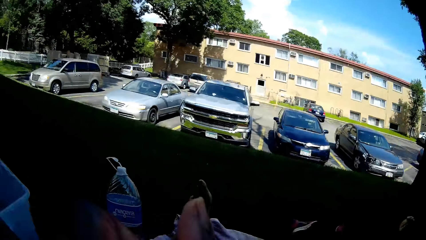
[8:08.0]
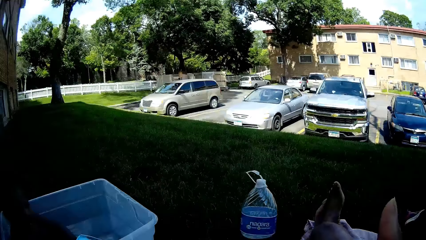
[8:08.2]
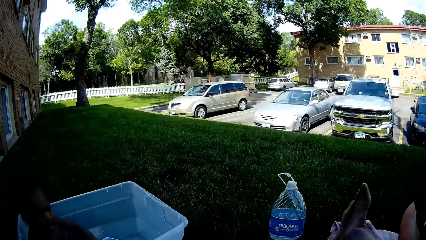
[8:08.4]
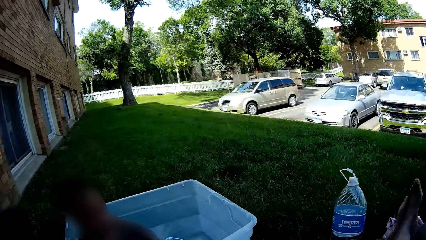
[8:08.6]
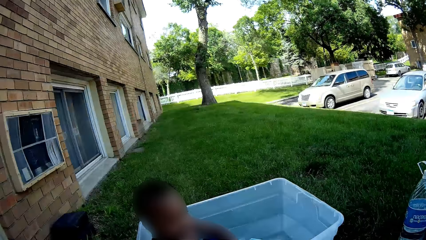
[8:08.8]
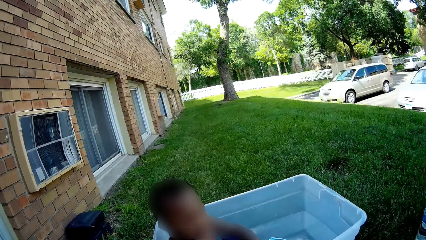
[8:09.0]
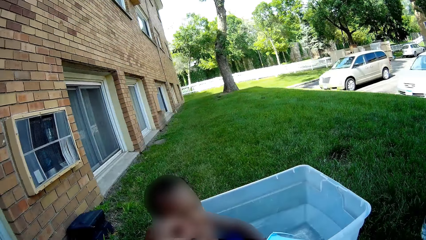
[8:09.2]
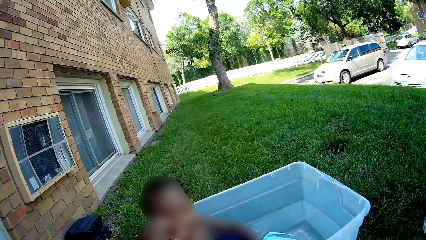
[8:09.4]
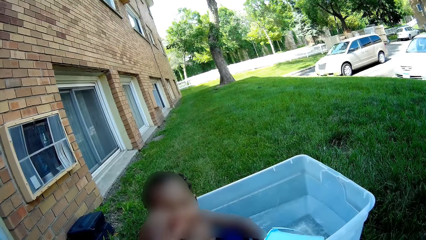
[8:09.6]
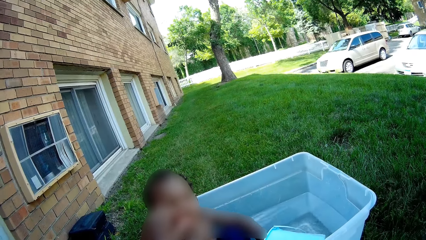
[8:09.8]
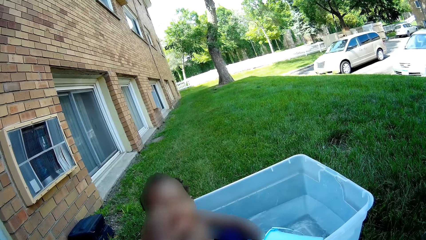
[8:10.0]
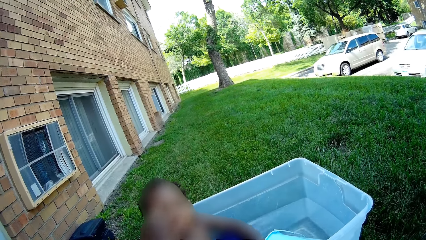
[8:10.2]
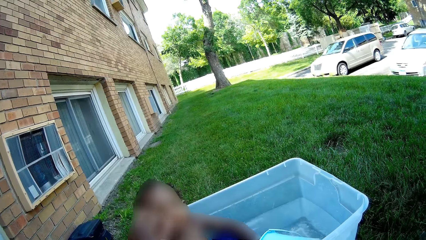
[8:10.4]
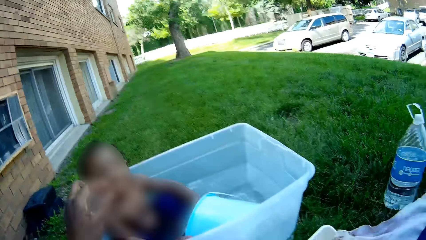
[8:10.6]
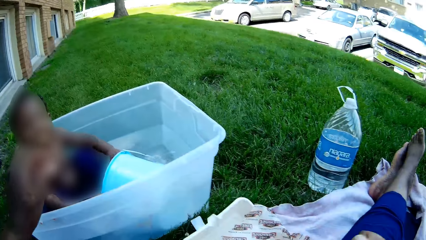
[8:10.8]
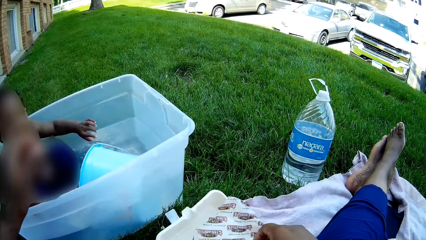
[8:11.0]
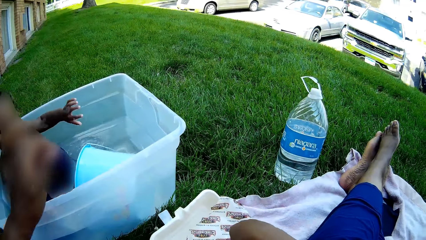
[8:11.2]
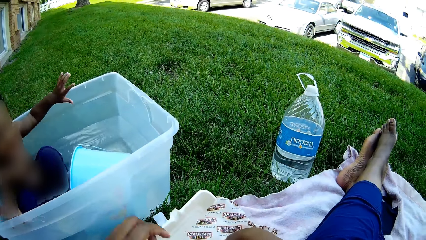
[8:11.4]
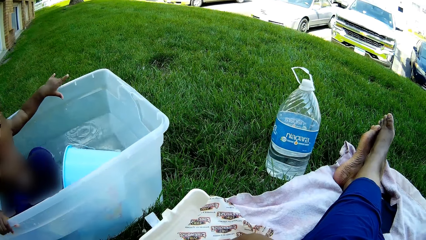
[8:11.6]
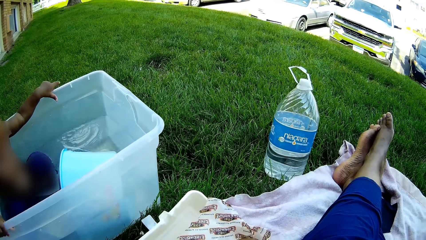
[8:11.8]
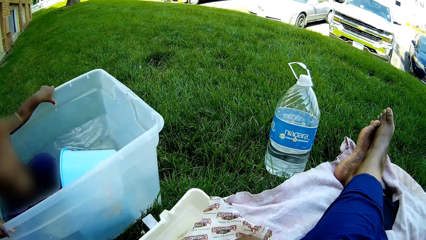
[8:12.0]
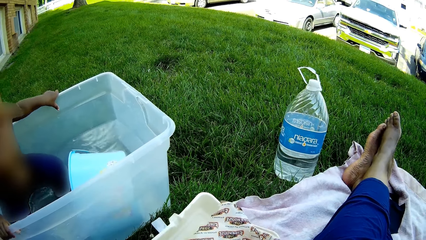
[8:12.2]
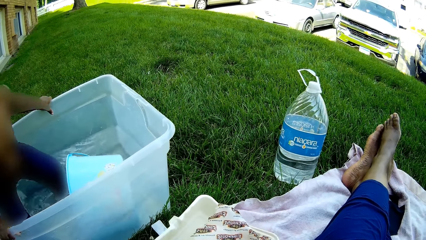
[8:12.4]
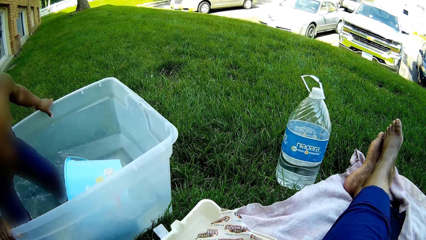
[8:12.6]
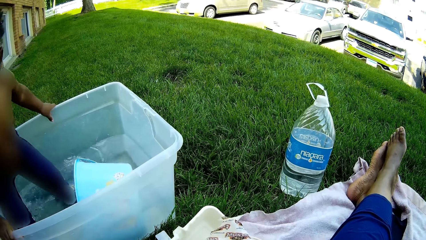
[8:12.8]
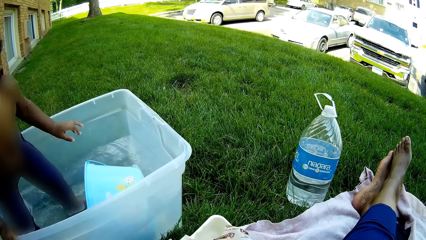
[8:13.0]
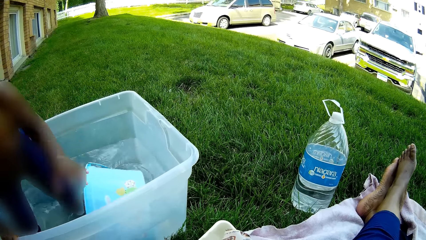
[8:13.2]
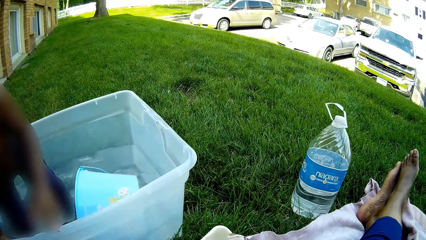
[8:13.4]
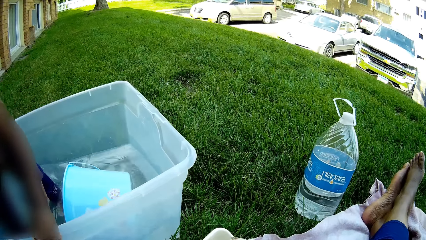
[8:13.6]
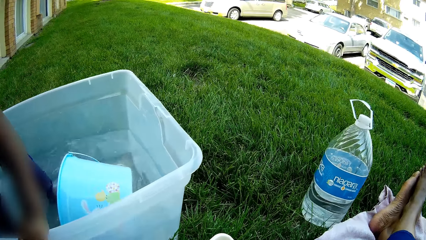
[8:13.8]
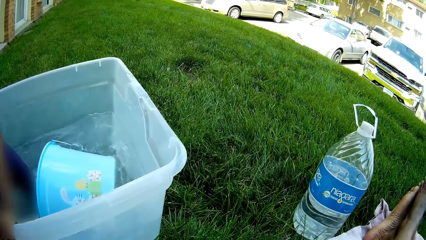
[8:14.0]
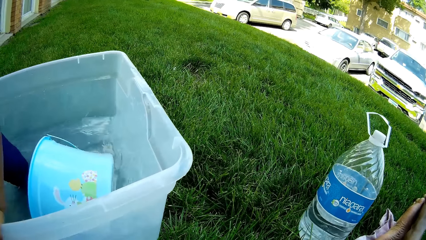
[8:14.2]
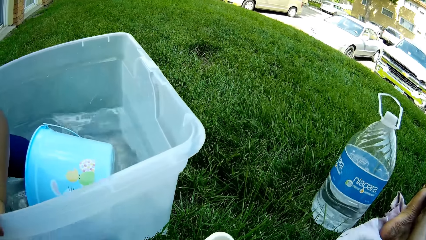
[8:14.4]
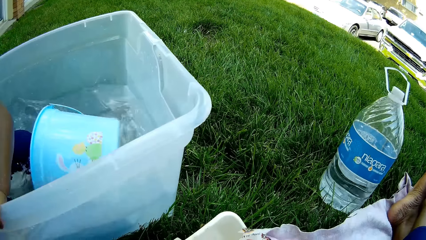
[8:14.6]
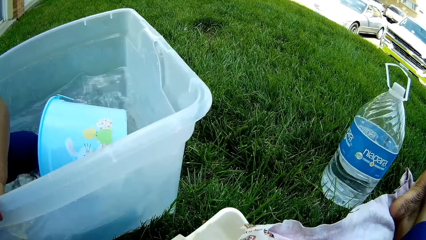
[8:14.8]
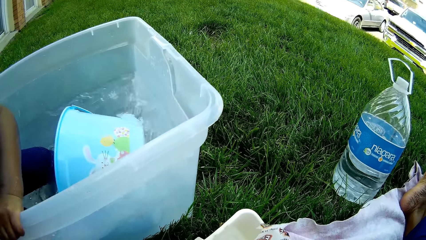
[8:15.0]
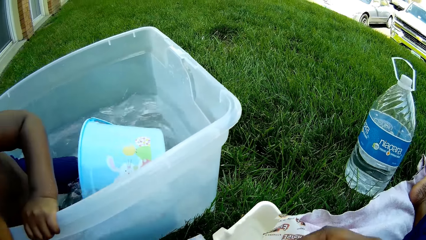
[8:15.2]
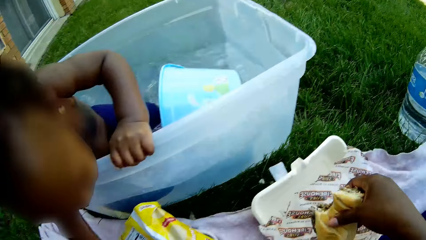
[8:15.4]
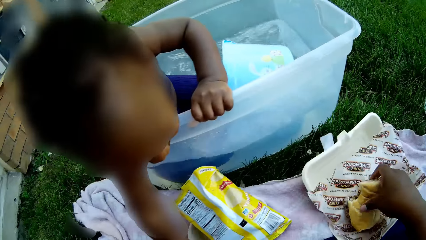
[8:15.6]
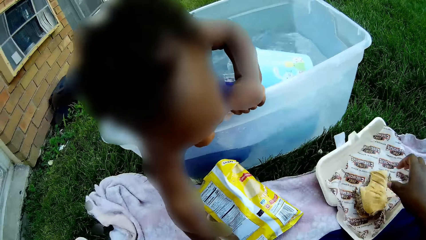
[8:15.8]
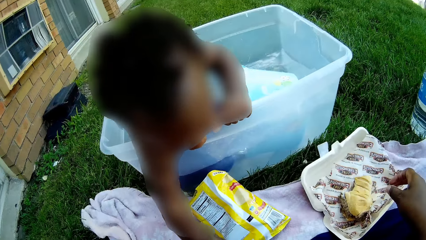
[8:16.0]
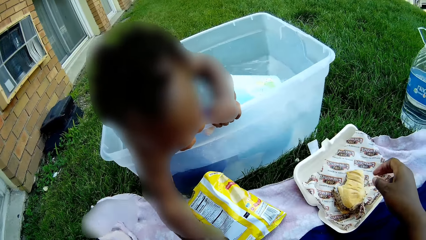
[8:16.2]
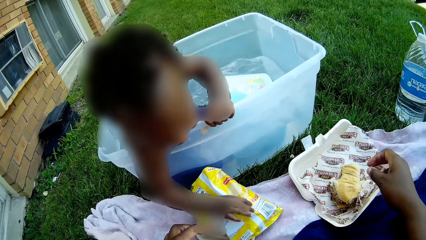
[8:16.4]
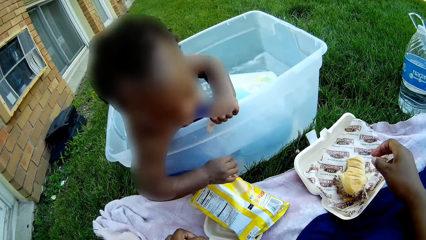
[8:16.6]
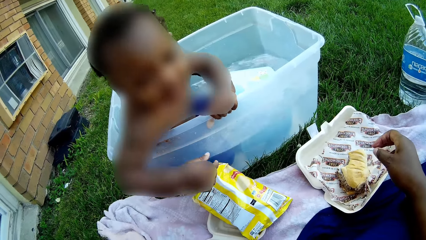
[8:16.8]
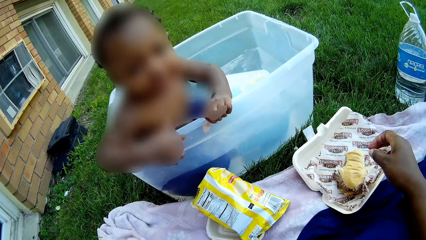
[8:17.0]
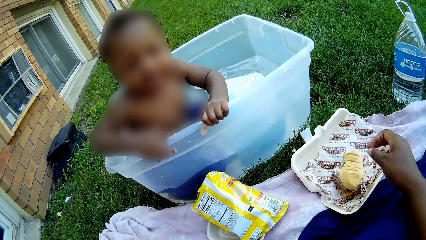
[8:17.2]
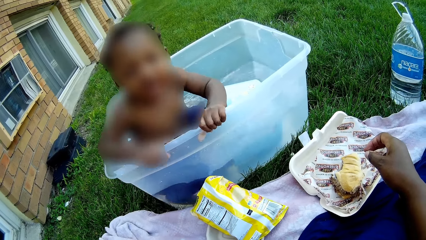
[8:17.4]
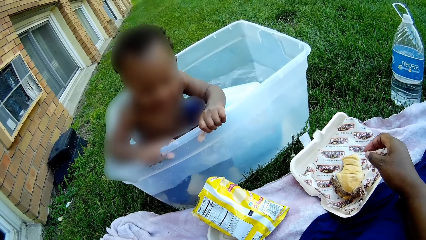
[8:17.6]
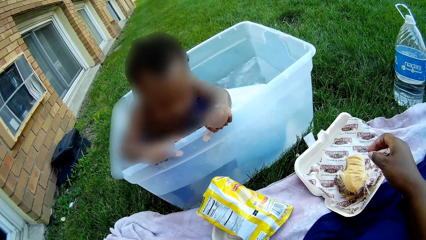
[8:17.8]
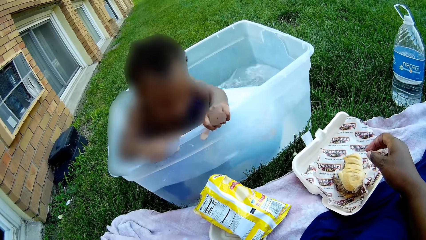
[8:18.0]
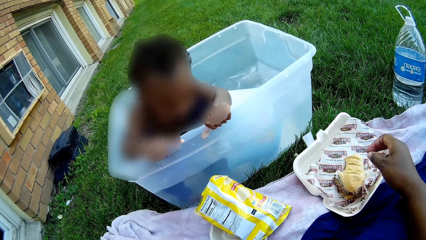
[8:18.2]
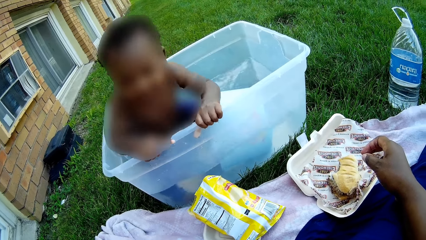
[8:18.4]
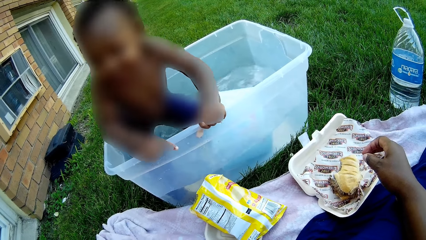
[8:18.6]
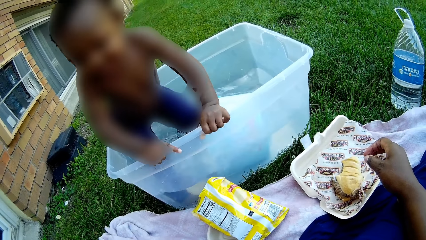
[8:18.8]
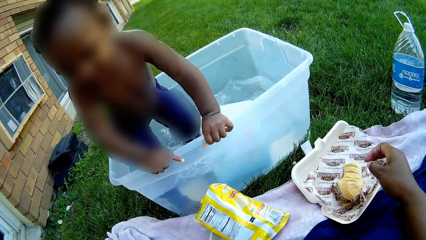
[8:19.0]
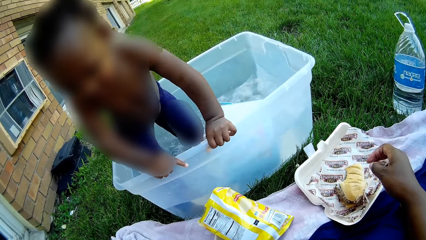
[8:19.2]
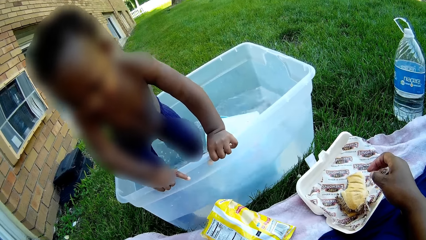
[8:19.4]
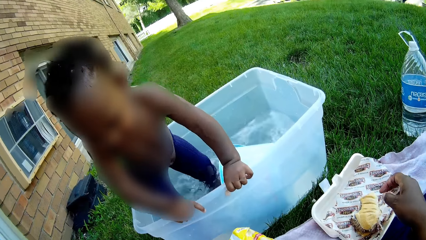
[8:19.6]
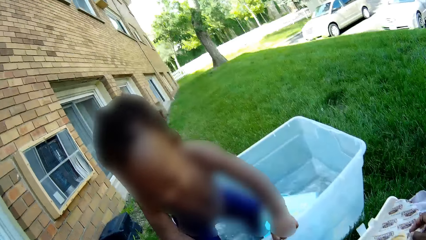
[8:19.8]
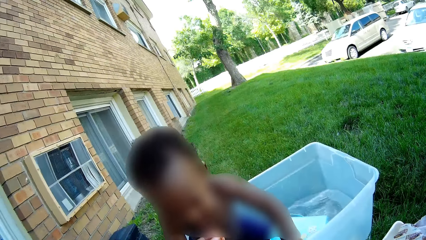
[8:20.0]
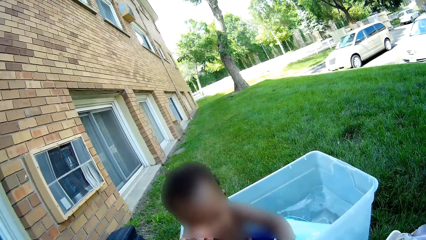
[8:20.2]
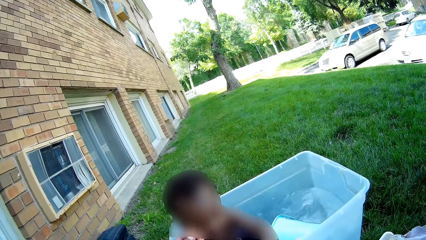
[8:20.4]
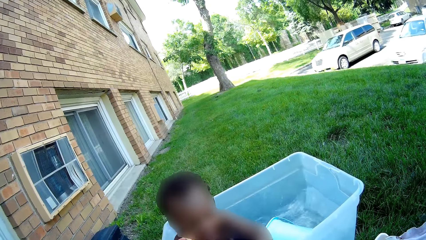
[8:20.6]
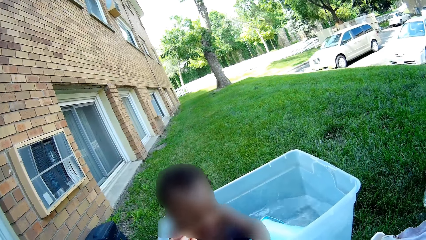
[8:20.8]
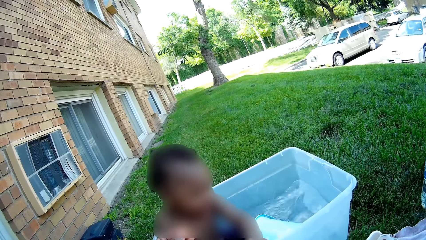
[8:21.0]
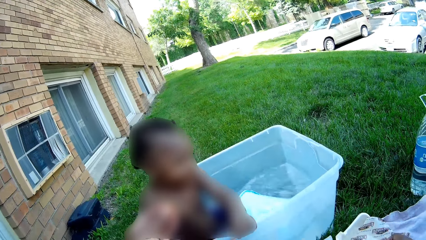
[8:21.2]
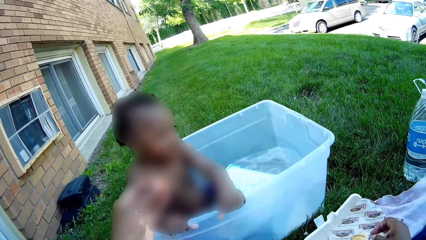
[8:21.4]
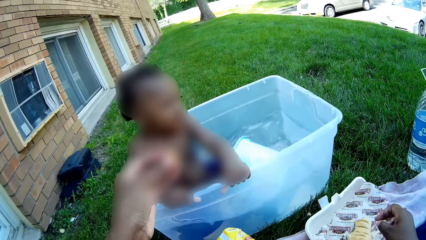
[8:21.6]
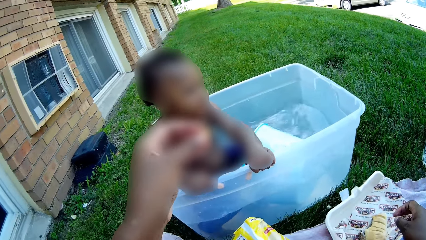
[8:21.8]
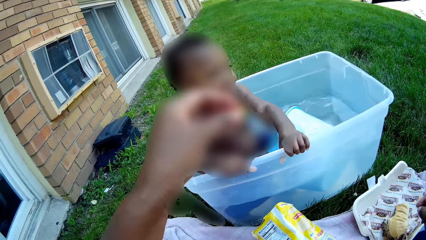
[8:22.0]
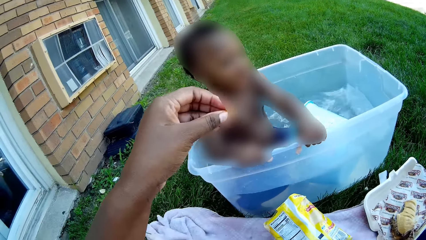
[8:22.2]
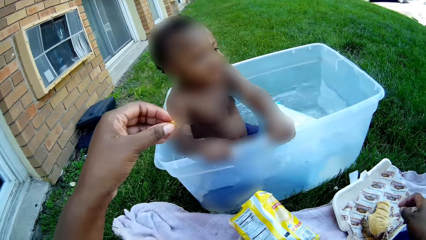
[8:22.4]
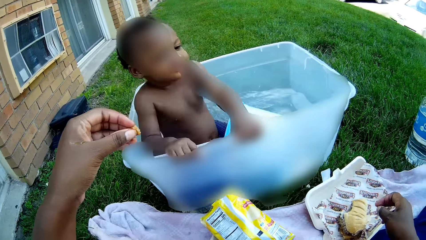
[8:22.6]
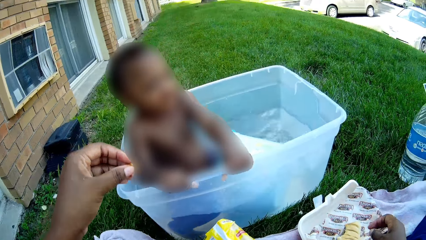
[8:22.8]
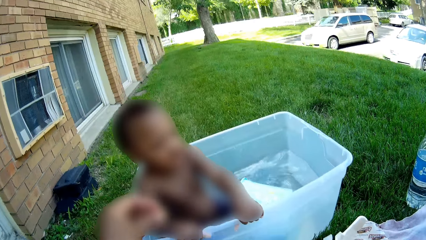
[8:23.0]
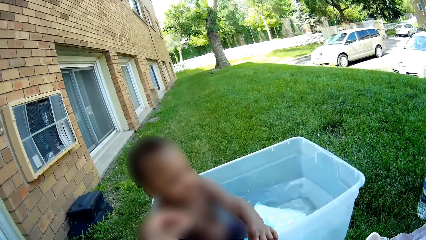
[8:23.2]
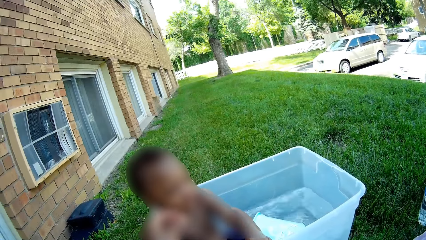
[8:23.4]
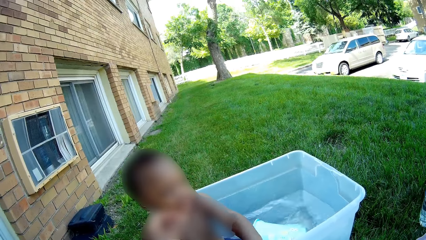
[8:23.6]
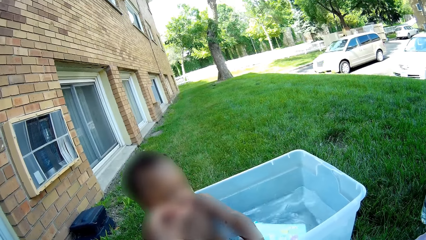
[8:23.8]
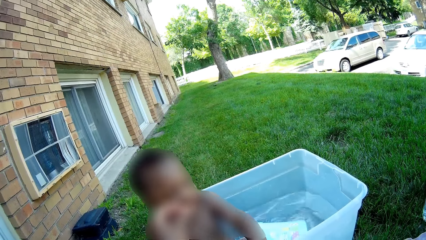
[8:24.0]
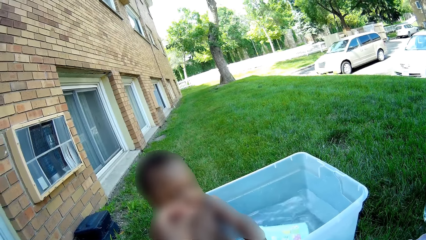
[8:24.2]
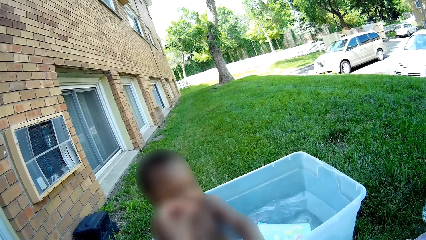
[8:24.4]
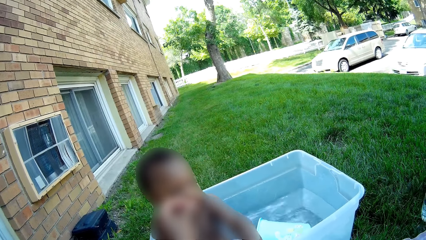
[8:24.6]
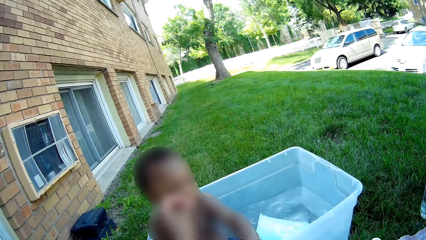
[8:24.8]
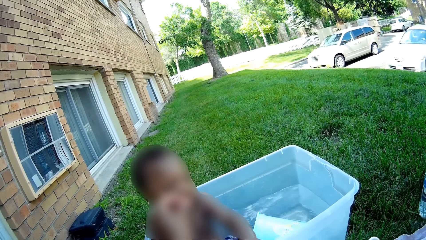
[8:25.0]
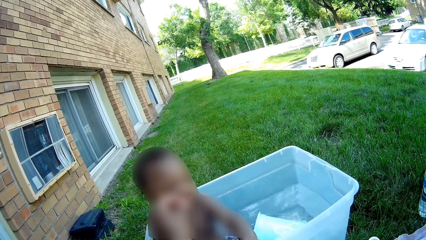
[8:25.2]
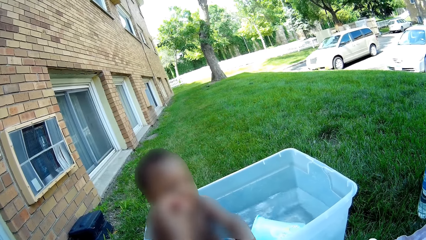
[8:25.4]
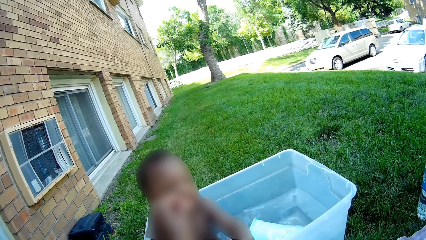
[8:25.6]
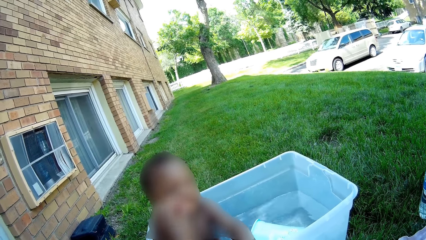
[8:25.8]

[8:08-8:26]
The camera wearer feeds the boy with weetabix food from her left hand. She picks up the chicken pie in the polystyrene meal box on the mat with her right hand. She takes the chicken pie towards her mouth. The boy plays with the food on the mat. The camera wearer drops the chicken pie in her right hand in the polystyrene meal box on the mat. The boy plays in the baby bath. The camera wearer feeds the boy with food in her left hand.
